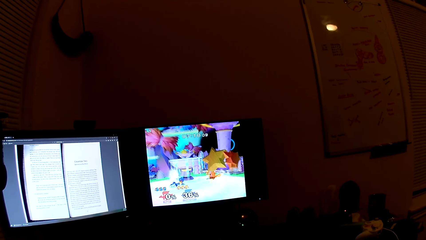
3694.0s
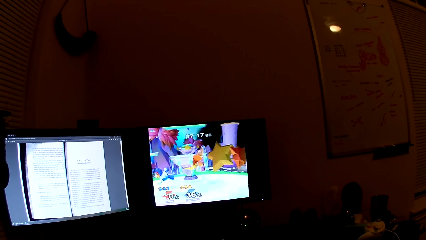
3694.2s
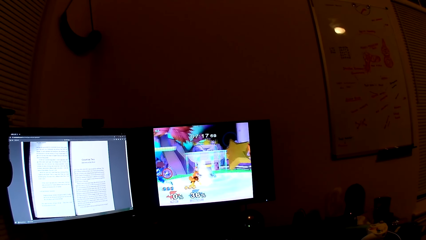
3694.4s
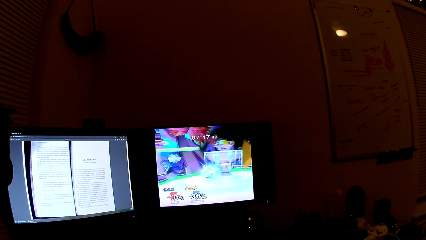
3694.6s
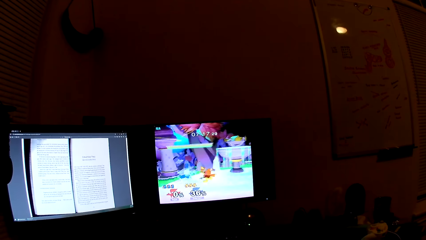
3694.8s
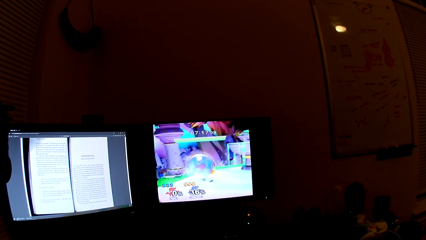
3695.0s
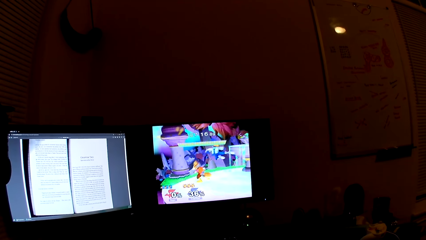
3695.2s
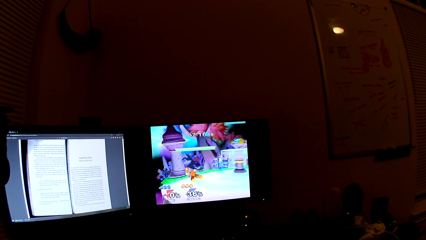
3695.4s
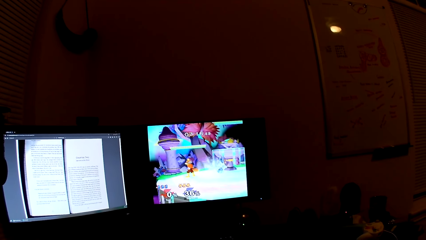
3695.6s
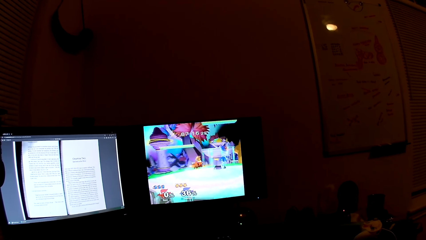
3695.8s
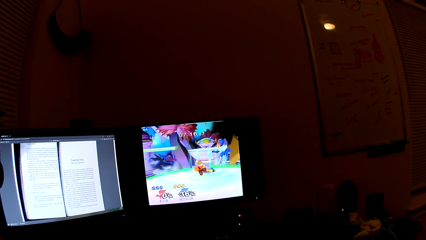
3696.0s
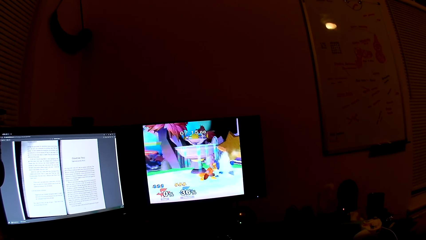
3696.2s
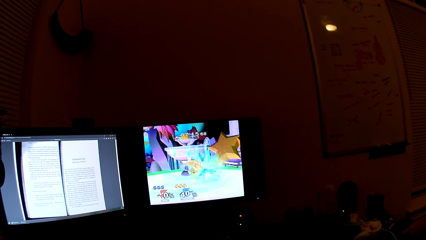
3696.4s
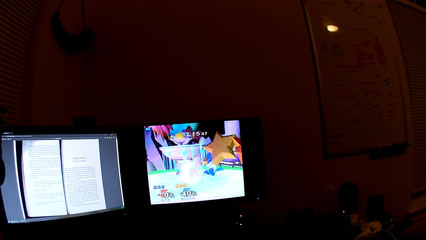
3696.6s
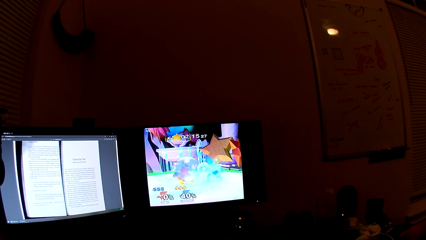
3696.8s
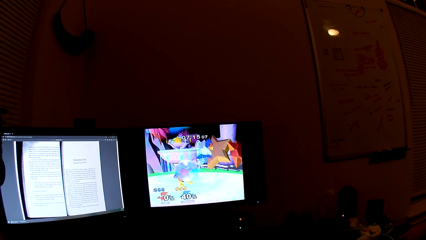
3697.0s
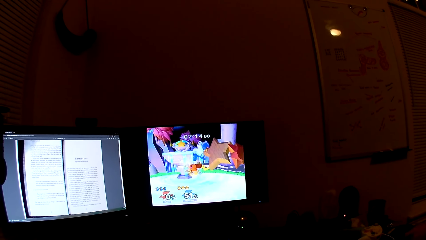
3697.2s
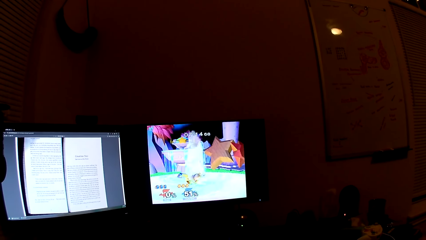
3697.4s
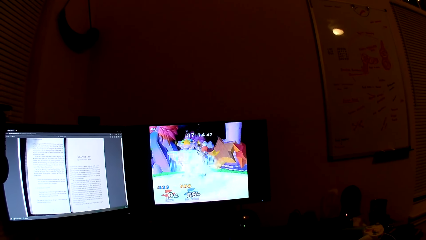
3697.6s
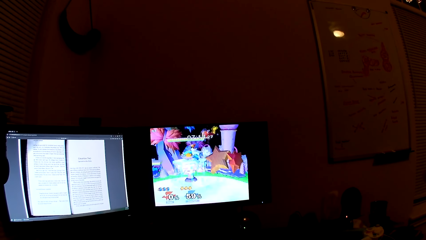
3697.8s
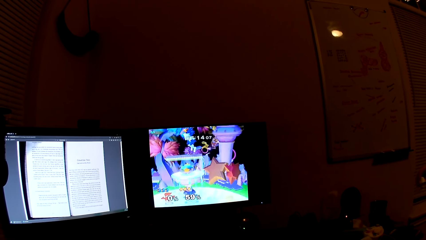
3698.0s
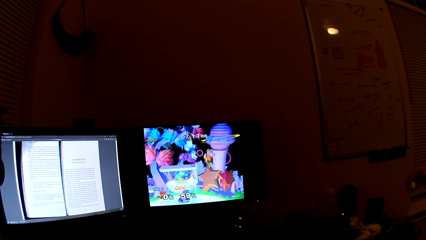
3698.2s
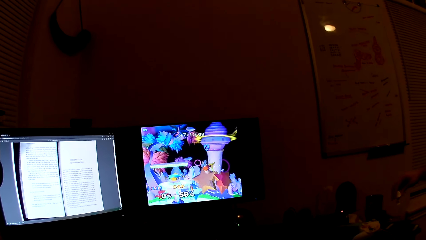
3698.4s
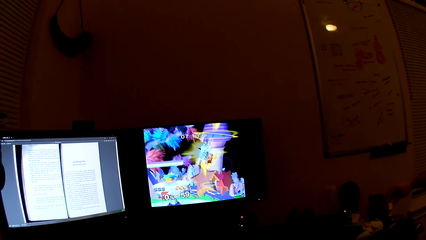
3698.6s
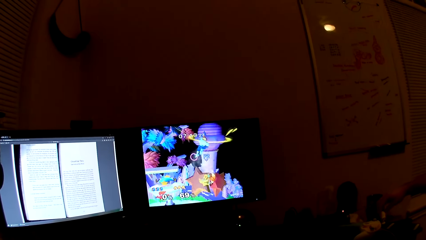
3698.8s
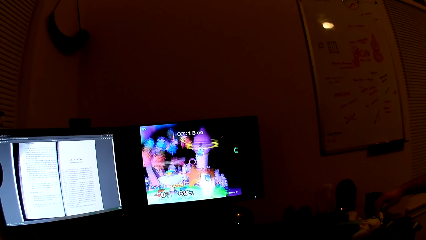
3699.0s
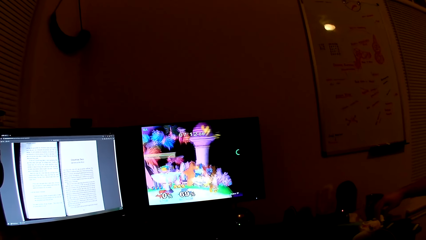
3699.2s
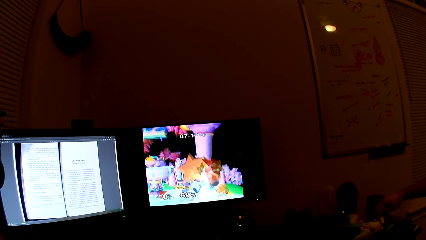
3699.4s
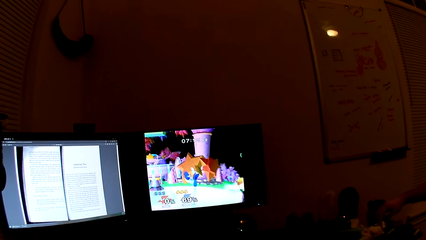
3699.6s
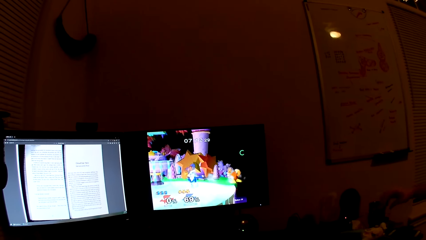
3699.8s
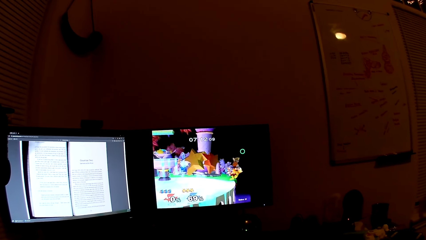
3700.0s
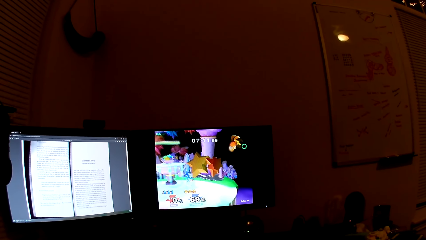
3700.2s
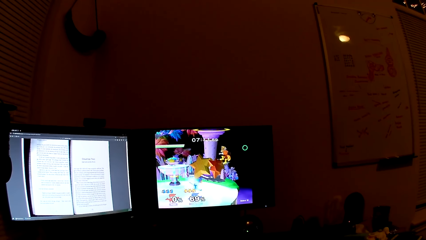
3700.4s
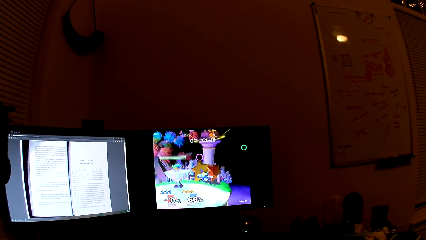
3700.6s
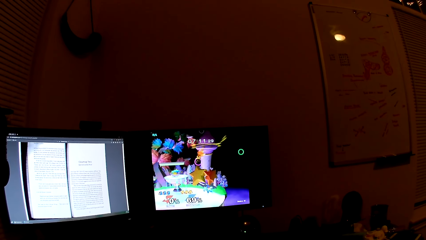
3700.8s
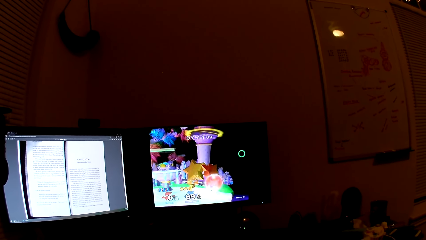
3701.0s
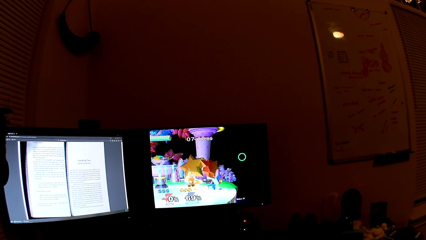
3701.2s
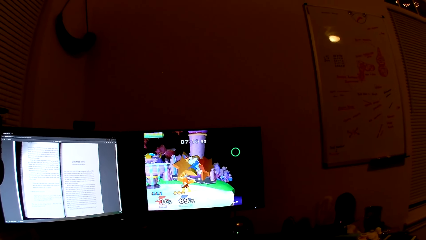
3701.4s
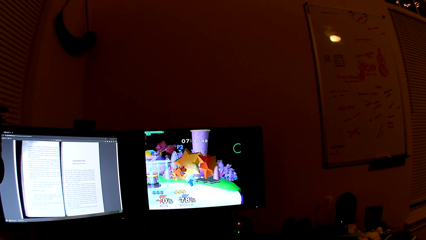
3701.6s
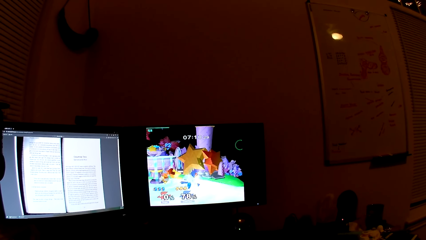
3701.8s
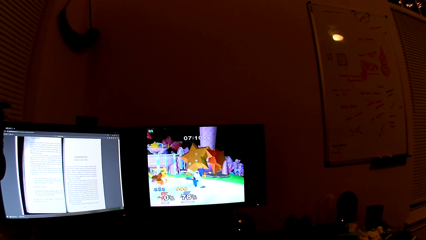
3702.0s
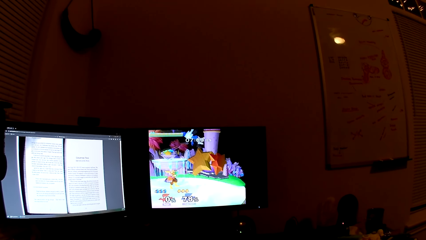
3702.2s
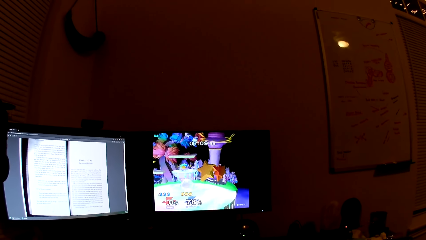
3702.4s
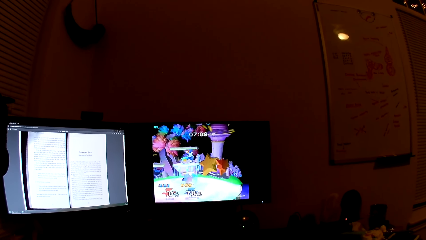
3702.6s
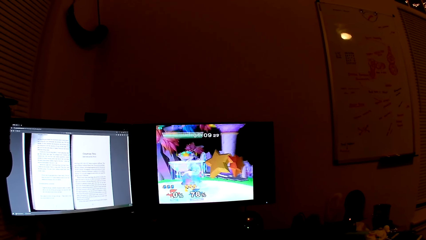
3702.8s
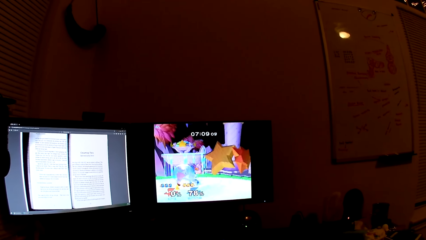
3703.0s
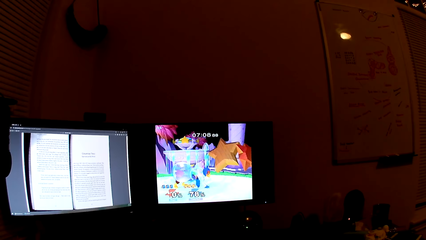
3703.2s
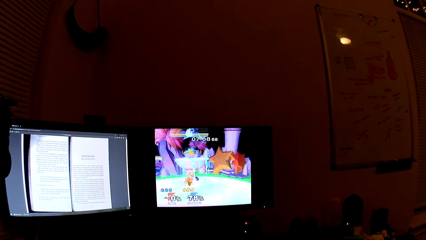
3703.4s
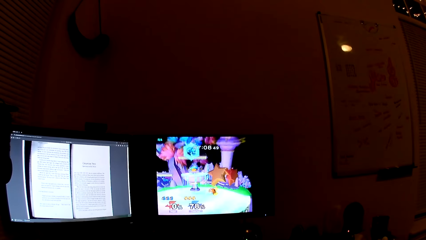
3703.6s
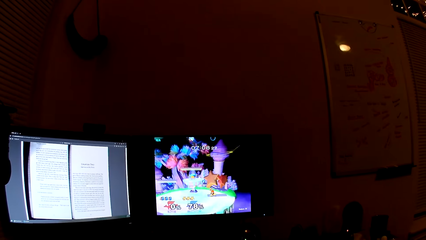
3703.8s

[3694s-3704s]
The man drops the gadget on the stool with his right hand.

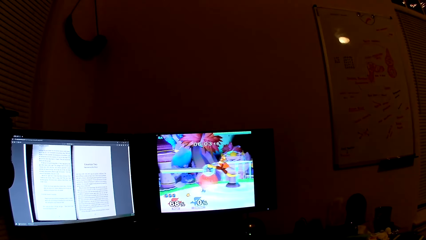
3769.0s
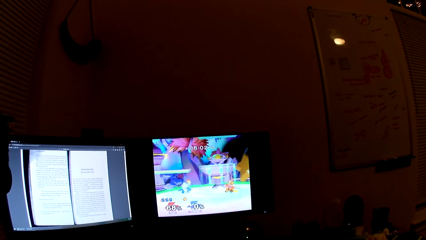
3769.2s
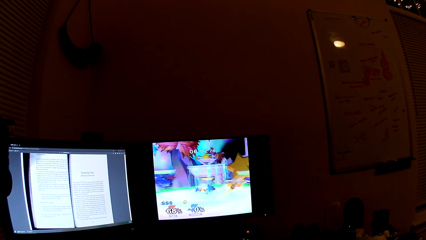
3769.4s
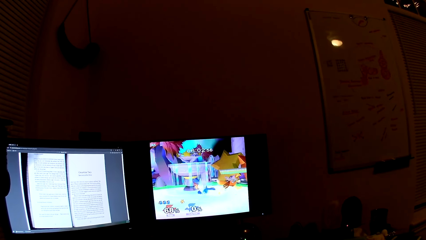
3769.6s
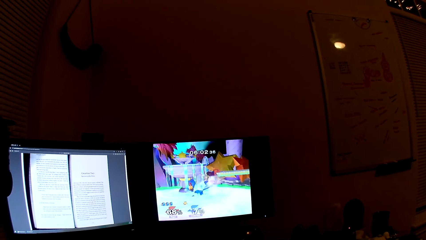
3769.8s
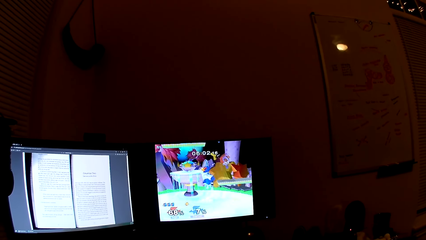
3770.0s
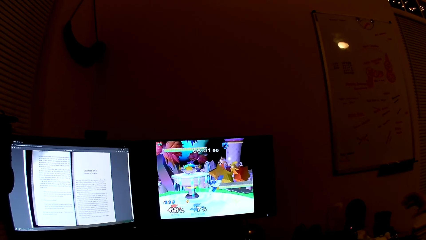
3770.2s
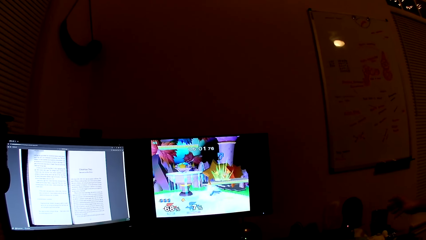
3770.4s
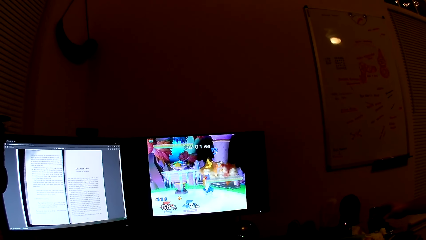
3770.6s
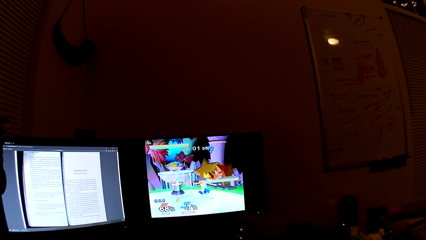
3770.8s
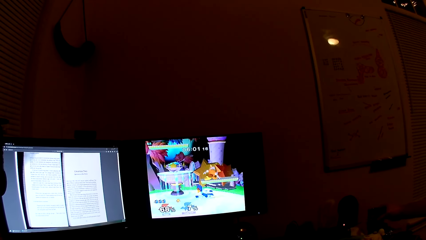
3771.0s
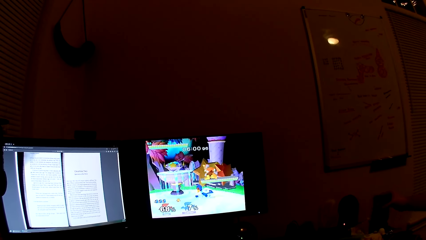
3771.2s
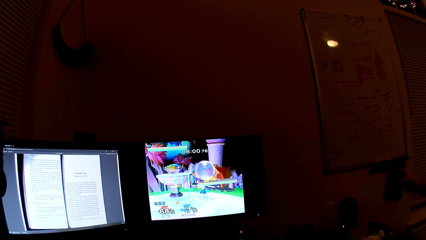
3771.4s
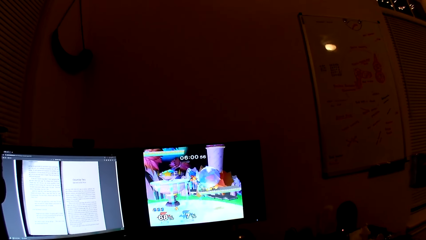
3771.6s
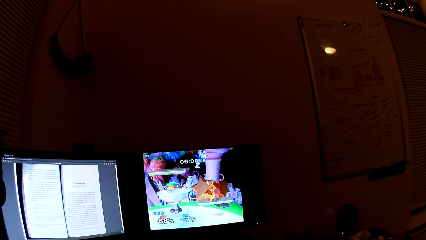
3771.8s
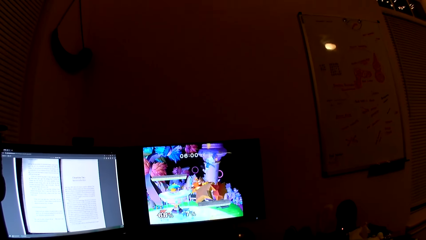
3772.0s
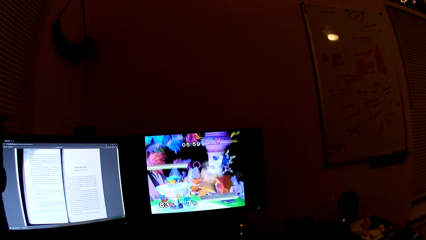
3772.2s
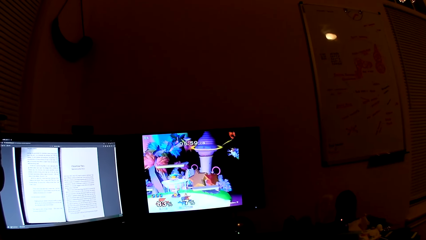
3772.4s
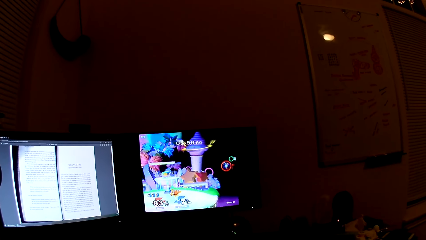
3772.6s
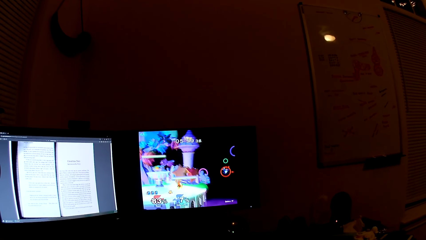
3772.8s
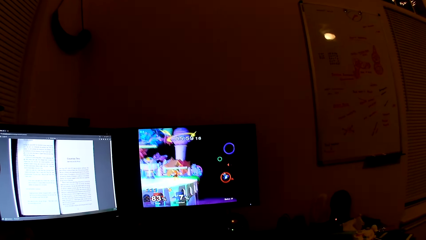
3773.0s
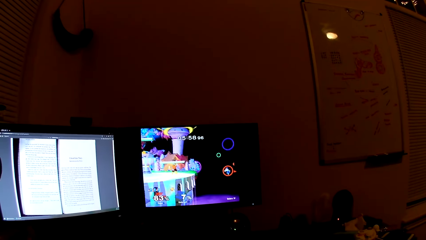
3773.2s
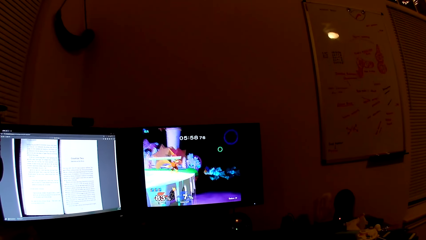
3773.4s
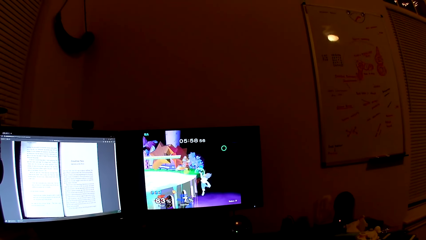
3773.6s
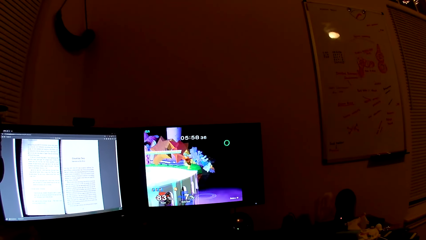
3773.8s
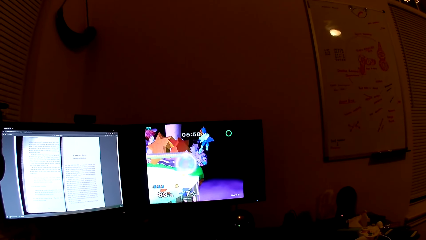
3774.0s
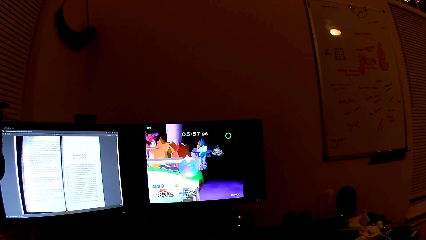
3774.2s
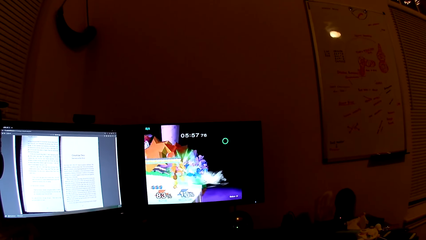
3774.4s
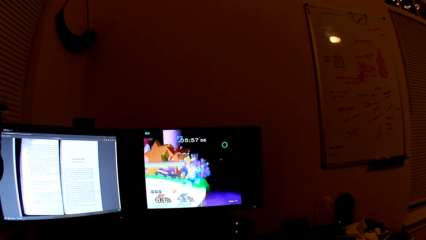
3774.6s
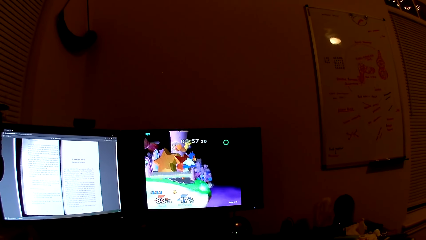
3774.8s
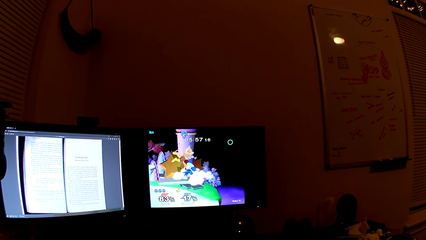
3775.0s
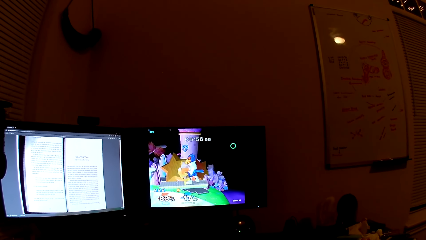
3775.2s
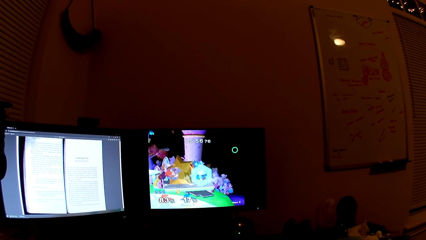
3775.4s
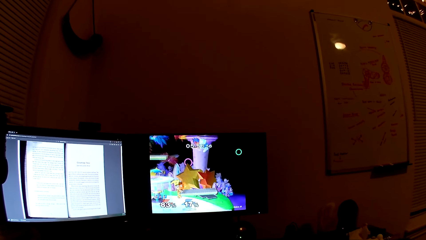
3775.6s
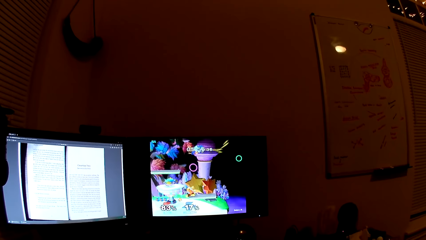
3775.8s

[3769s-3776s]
The man picks up the mini speaker with his right hand.
